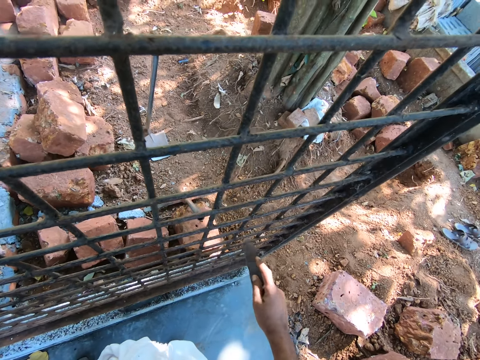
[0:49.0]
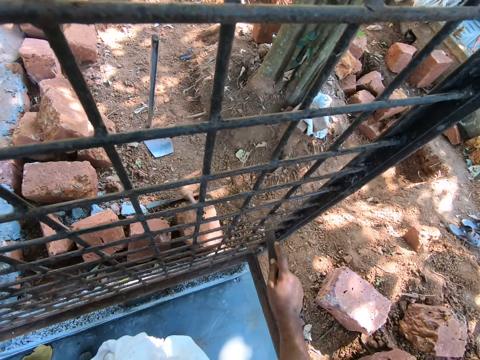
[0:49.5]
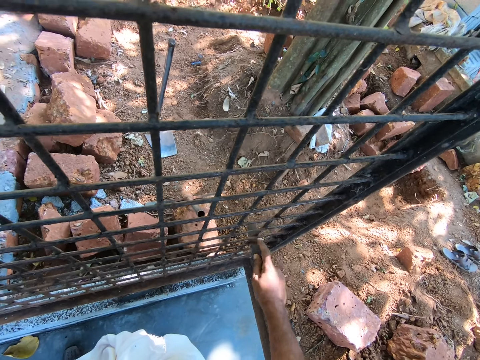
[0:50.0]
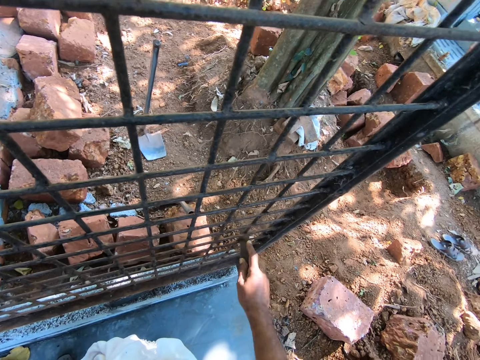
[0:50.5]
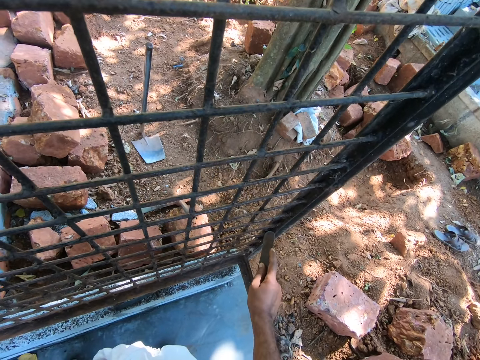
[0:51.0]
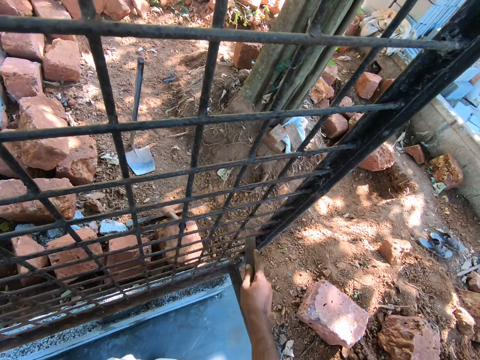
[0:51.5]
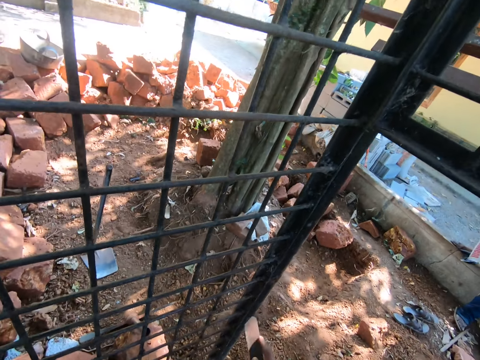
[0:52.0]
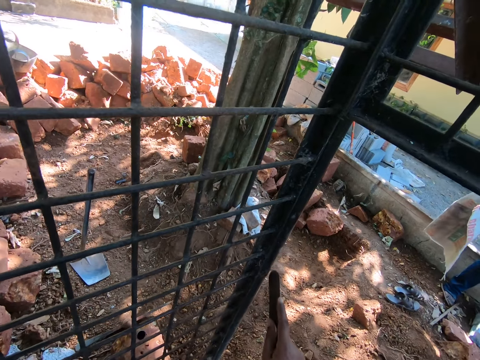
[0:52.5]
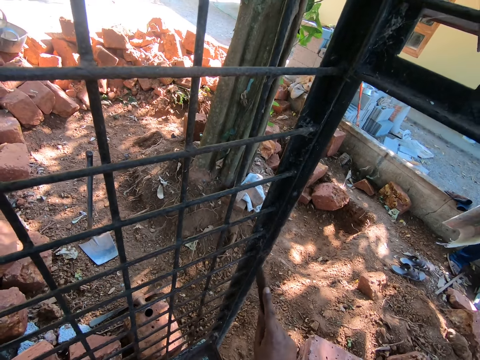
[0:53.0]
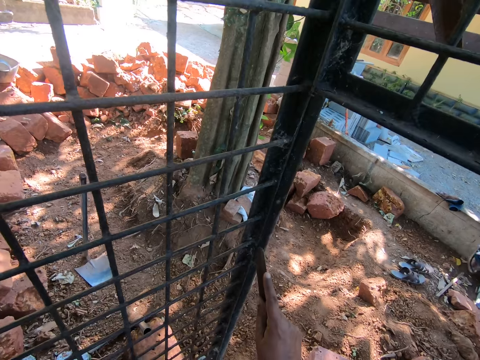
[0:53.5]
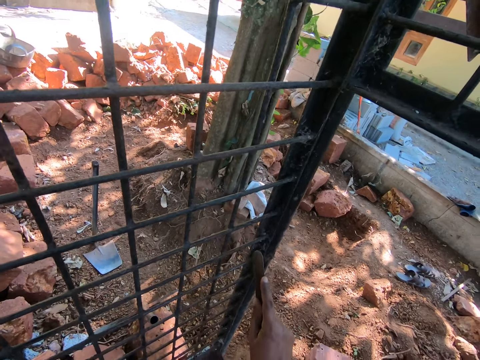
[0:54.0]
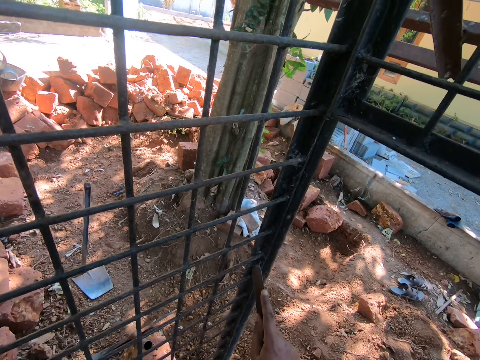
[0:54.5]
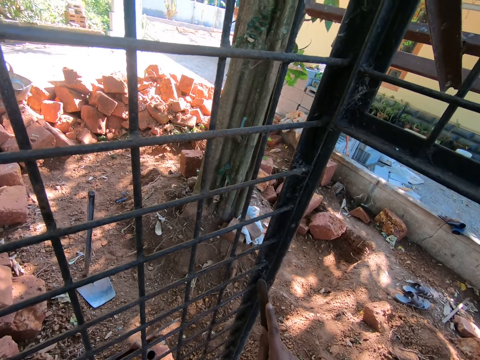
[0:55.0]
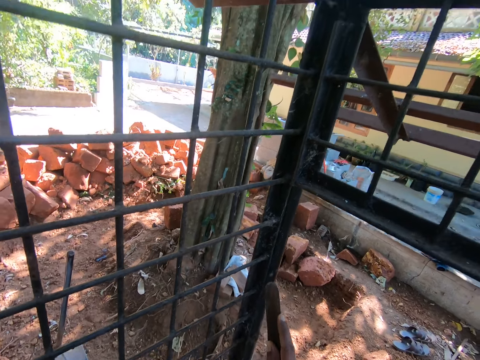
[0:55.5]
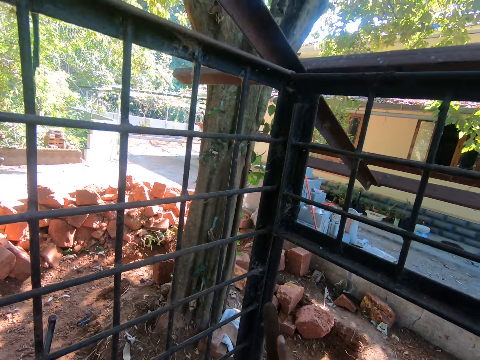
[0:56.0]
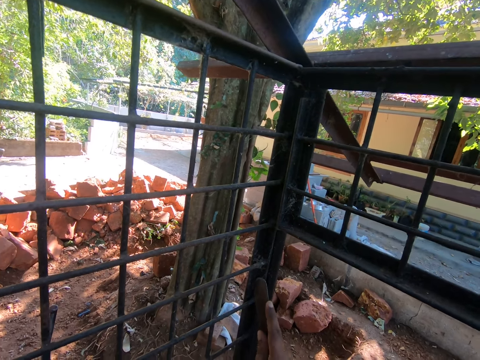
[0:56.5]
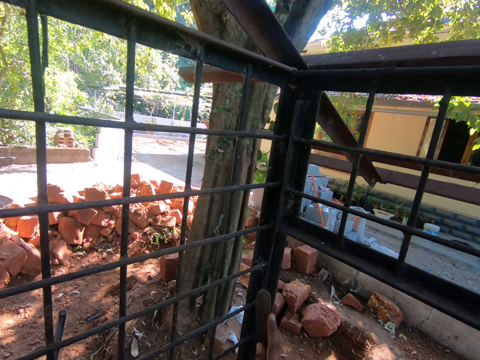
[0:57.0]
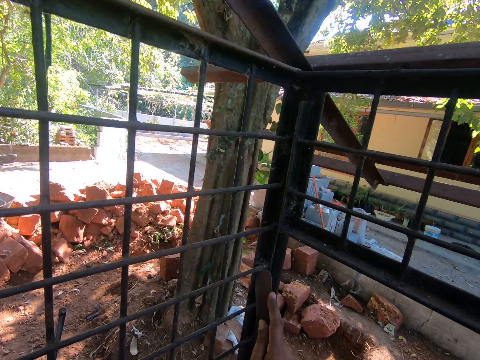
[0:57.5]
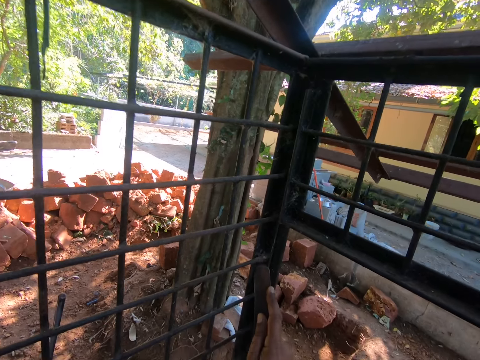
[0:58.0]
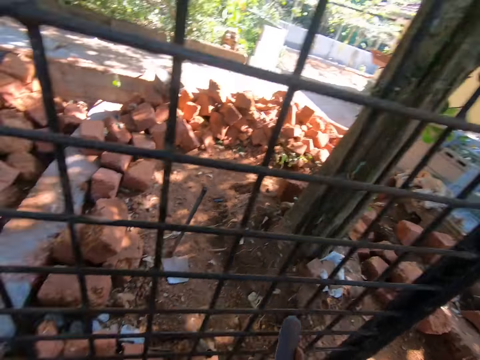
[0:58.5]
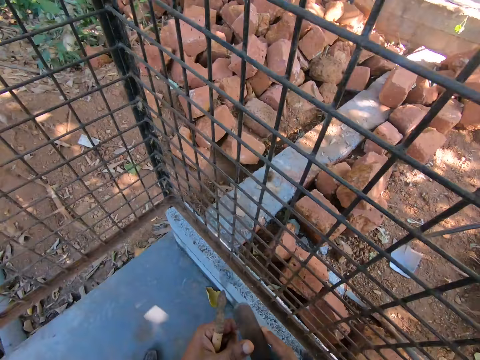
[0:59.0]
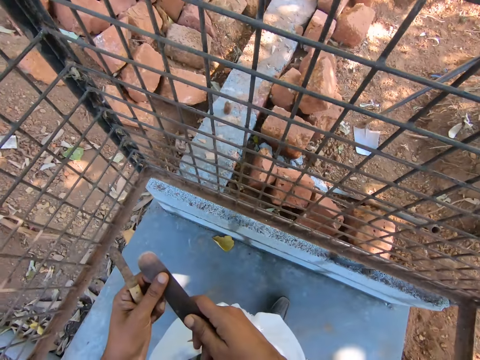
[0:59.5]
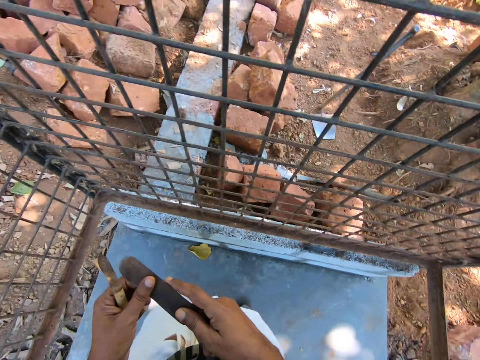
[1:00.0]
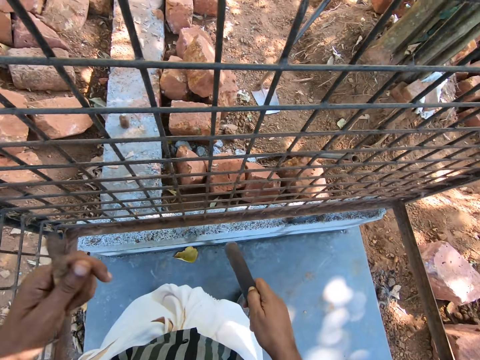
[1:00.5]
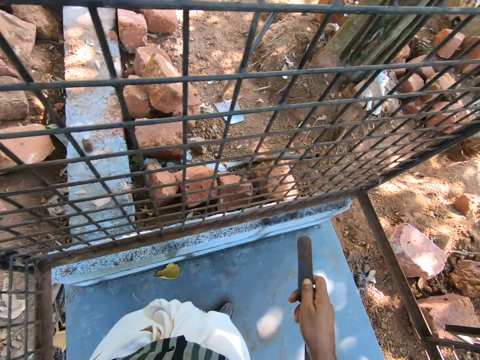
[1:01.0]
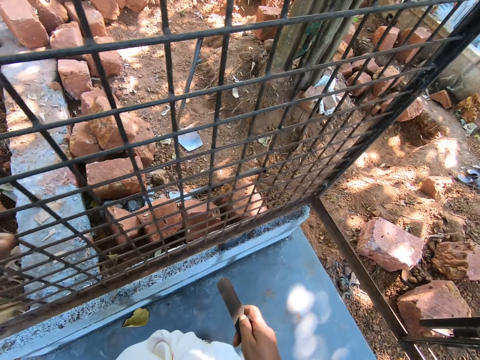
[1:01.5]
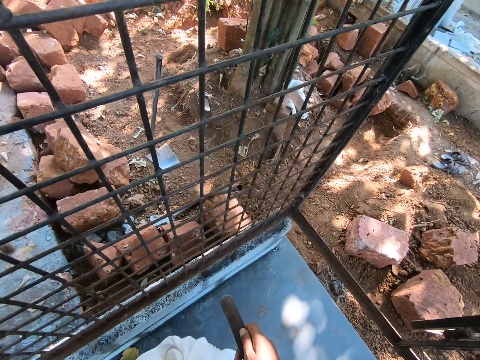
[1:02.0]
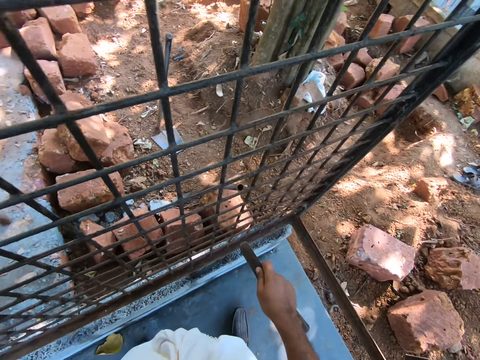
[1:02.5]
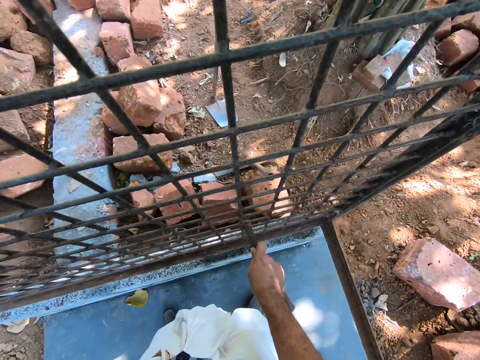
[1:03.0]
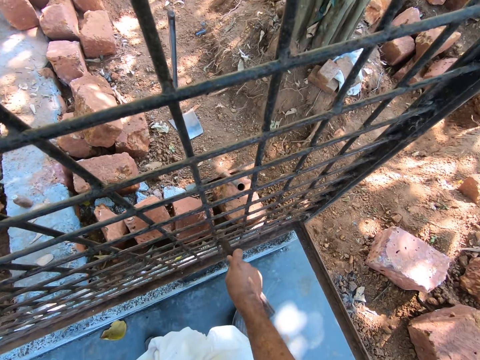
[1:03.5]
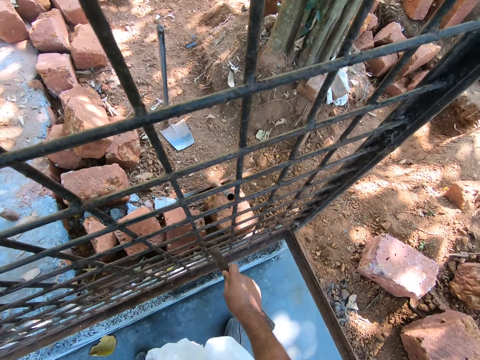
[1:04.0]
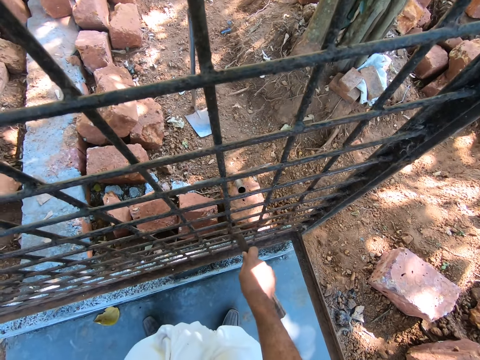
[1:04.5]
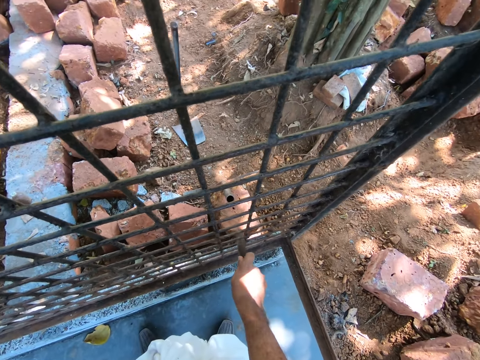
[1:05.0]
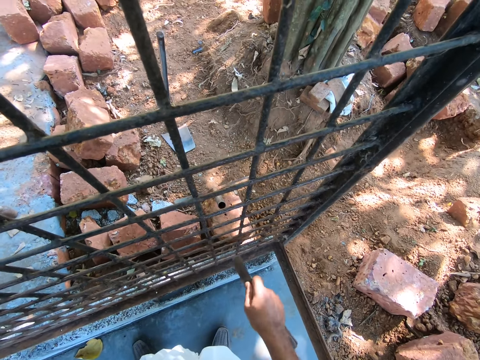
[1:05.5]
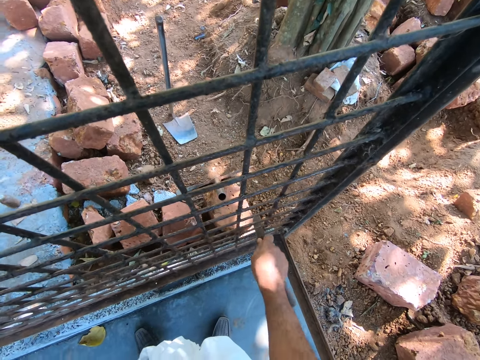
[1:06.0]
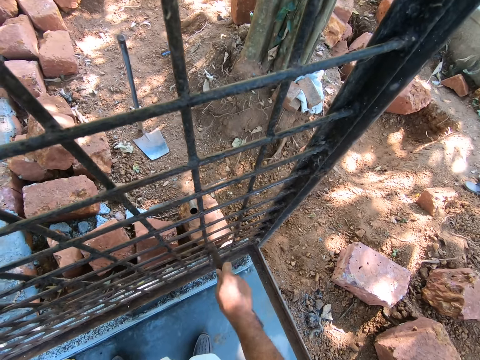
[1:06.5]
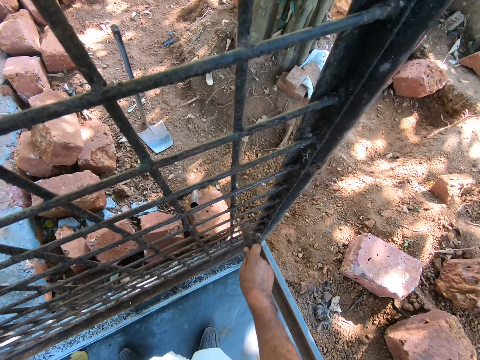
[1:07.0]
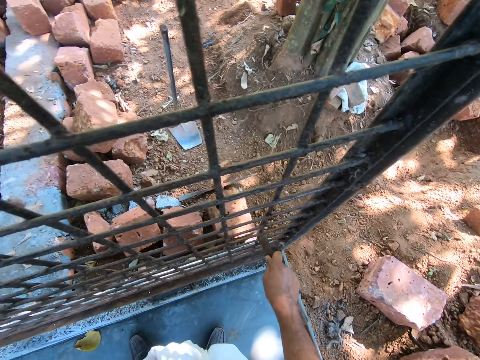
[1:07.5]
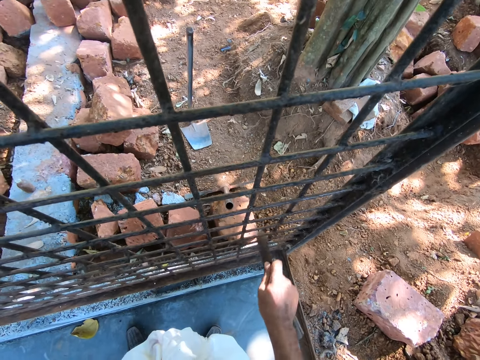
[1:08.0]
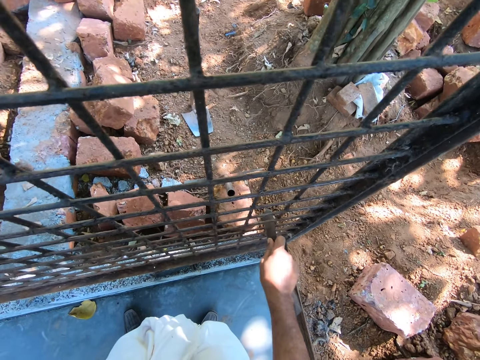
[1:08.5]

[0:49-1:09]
The camera wearer moves around the cage. They hold the knife with both hands. They hold the stick with the left hand. They scratch the mesh with the knife.

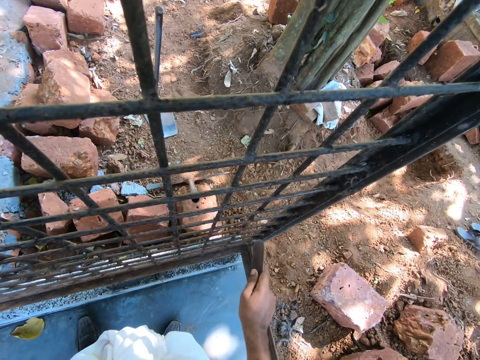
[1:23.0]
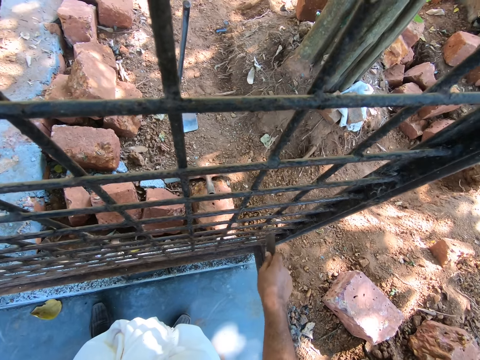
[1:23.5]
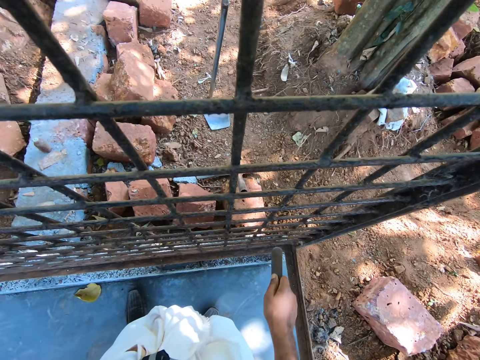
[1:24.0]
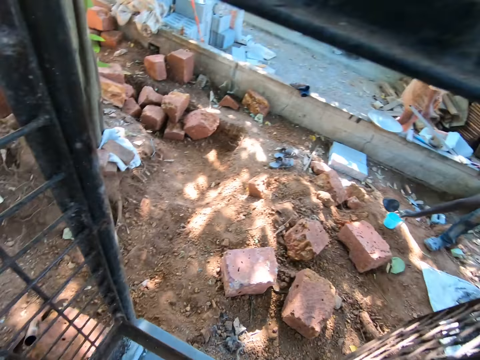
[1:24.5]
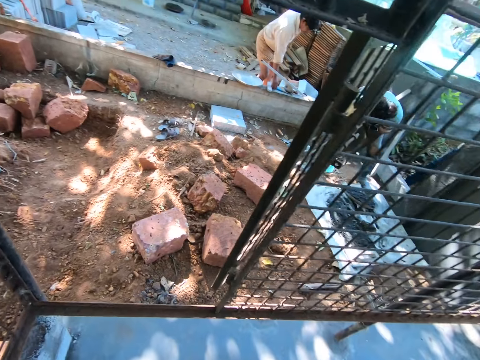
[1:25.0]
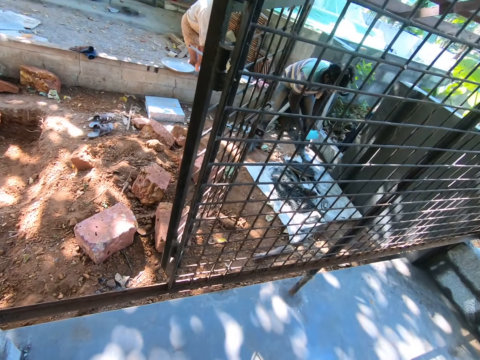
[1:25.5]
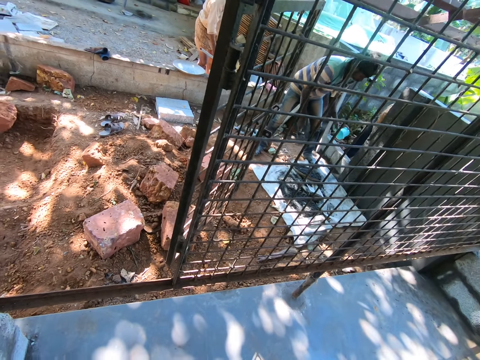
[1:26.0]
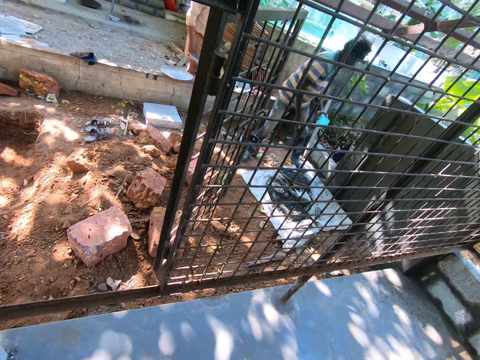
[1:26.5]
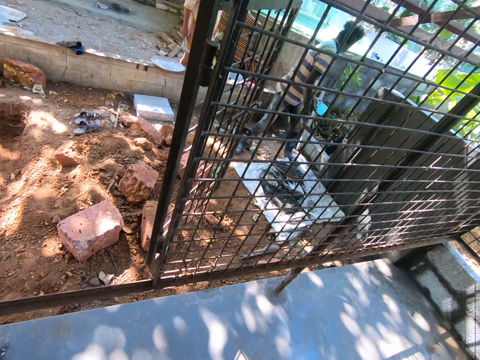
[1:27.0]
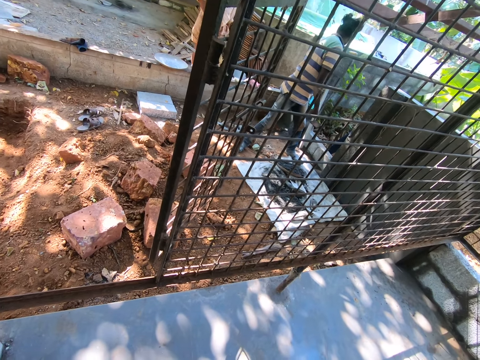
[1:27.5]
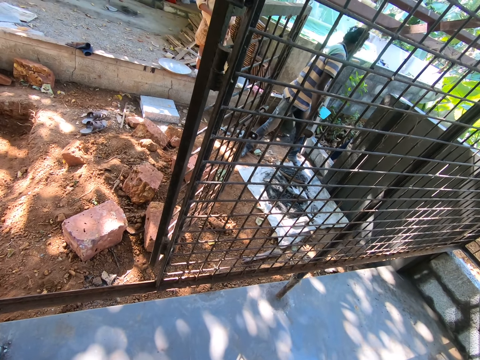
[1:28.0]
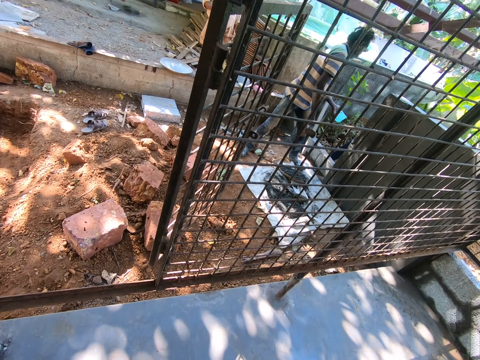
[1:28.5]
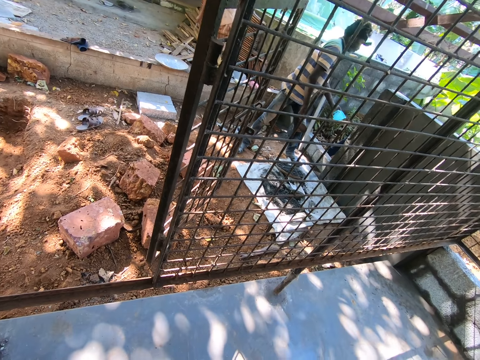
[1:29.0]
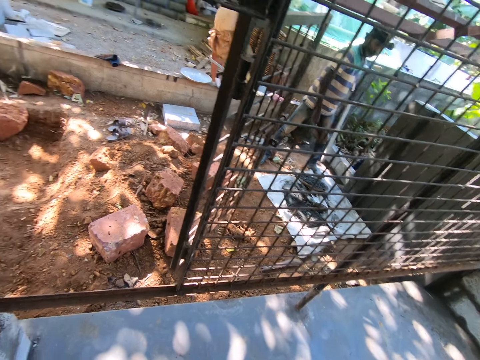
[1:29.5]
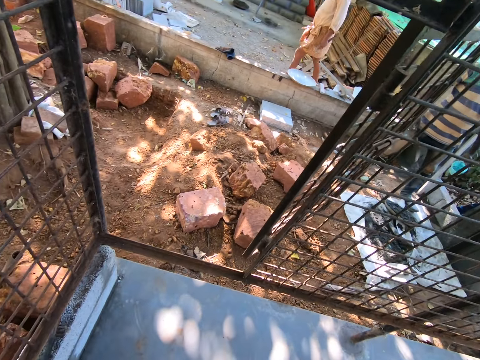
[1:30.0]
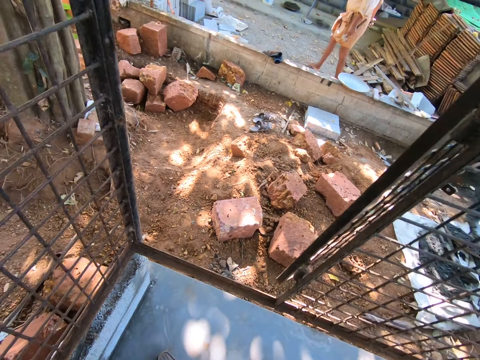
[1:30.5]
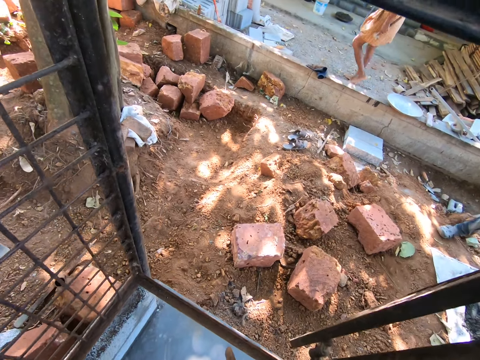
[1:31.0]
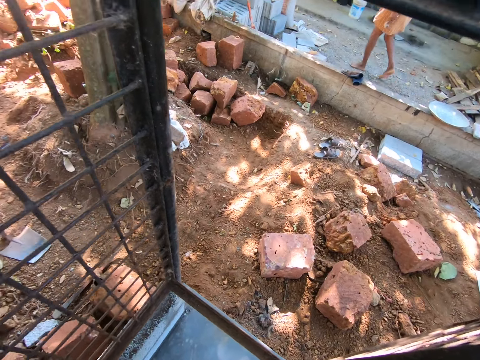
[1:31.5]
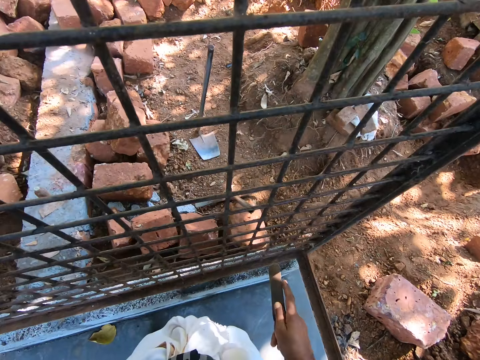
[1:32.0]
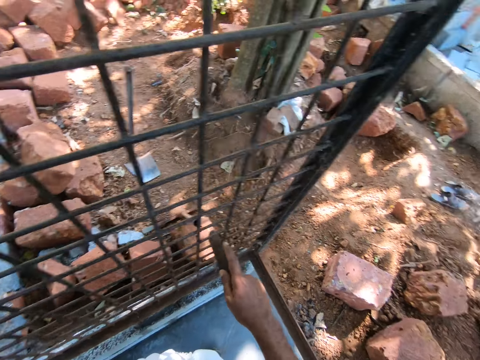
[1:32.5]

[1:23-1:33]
The camera wearer looks around the site. A man carries a jar in hand. Another man stands on site. The other man moves around the site.
